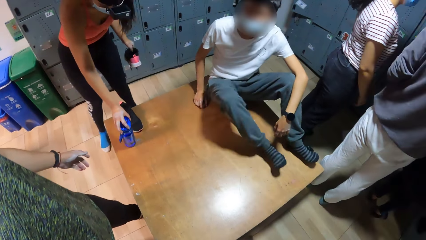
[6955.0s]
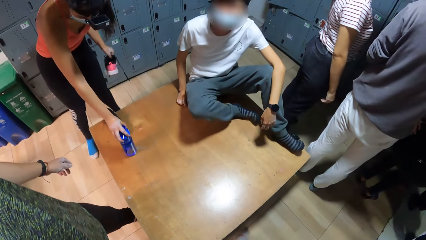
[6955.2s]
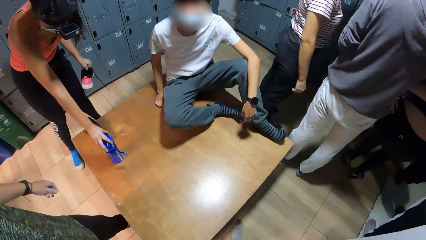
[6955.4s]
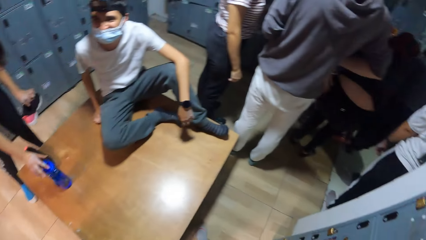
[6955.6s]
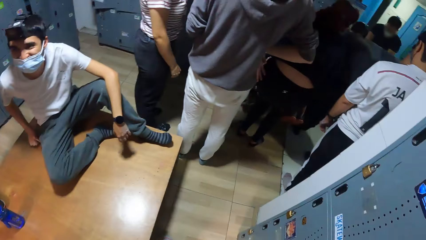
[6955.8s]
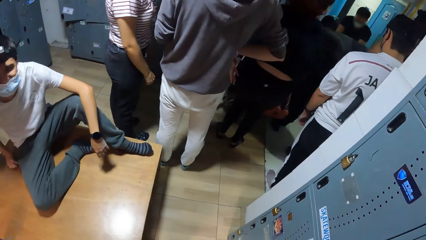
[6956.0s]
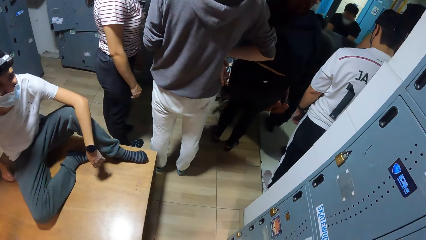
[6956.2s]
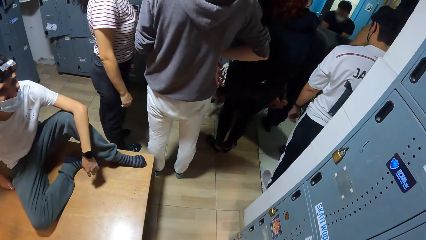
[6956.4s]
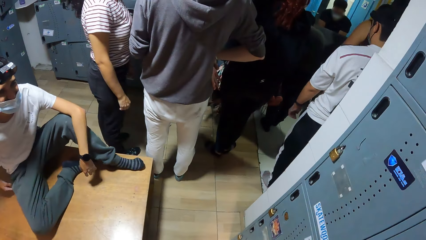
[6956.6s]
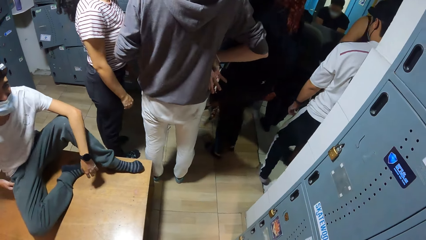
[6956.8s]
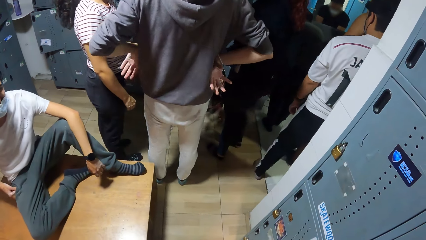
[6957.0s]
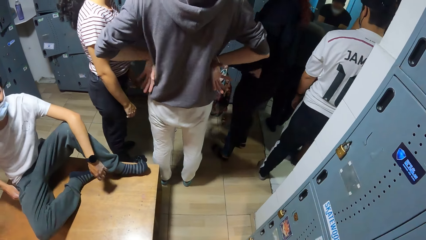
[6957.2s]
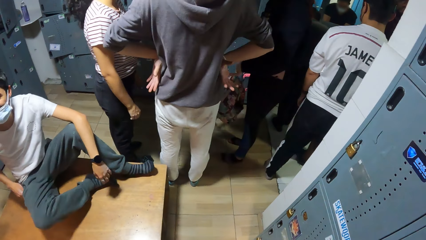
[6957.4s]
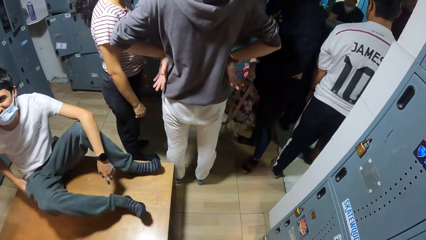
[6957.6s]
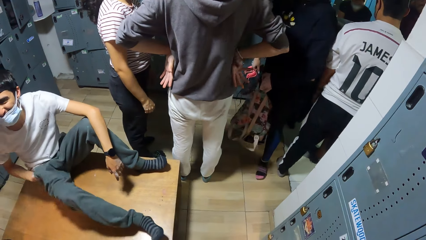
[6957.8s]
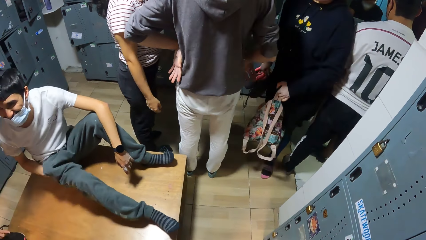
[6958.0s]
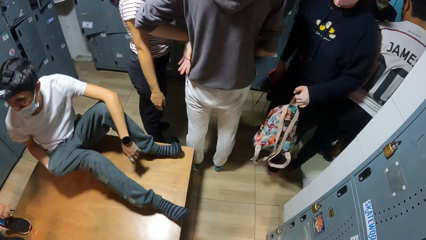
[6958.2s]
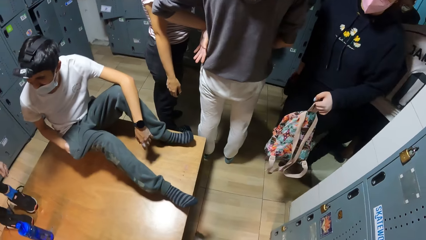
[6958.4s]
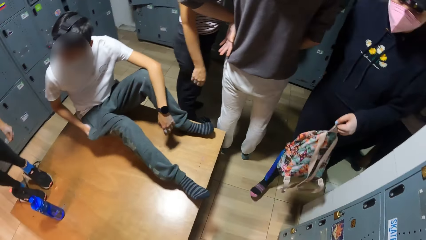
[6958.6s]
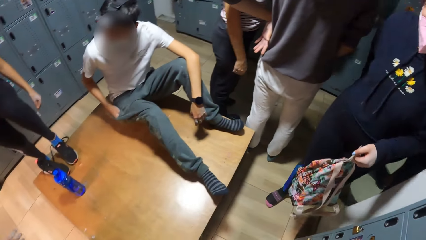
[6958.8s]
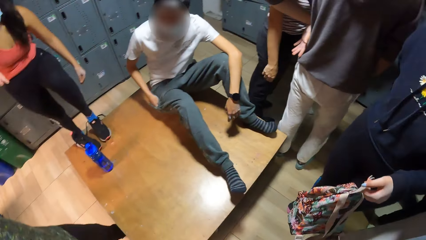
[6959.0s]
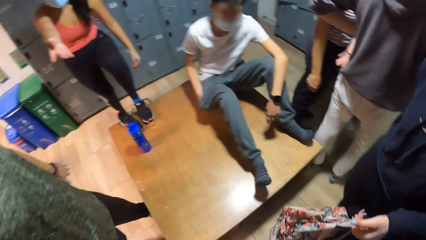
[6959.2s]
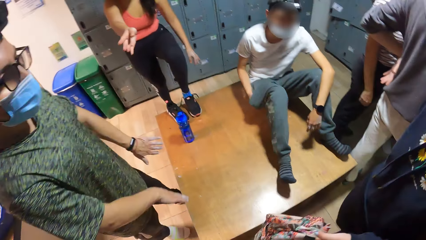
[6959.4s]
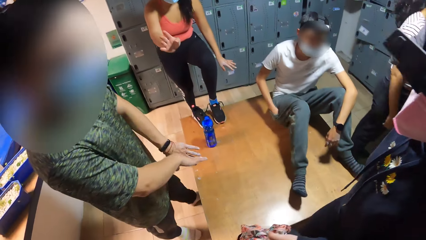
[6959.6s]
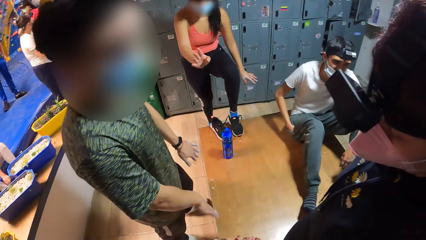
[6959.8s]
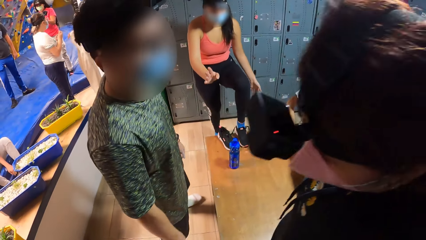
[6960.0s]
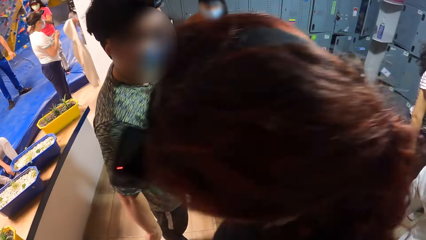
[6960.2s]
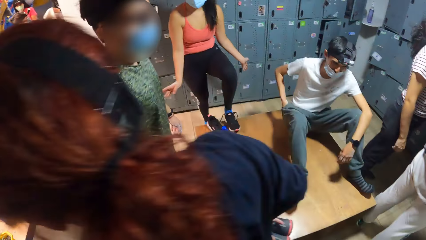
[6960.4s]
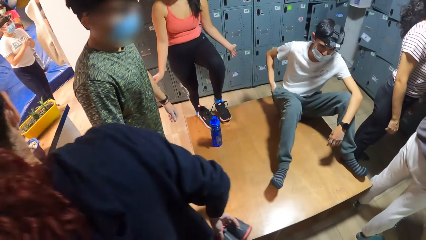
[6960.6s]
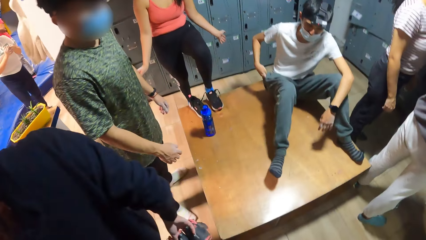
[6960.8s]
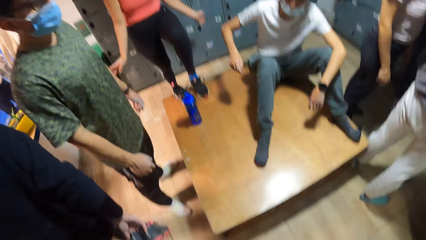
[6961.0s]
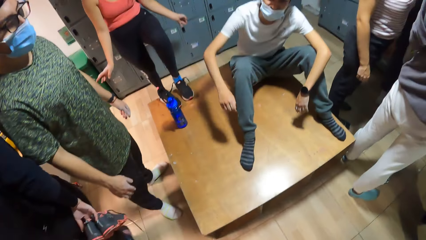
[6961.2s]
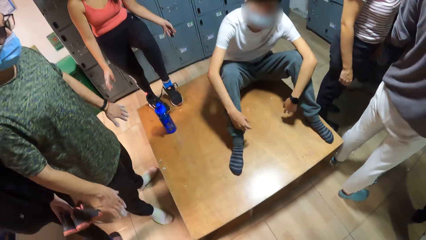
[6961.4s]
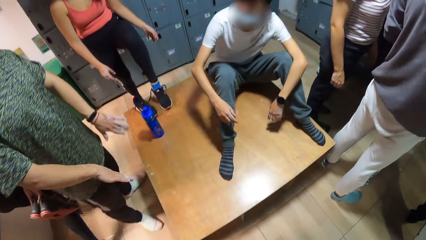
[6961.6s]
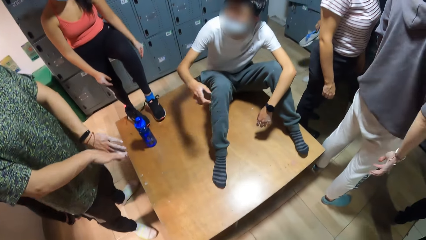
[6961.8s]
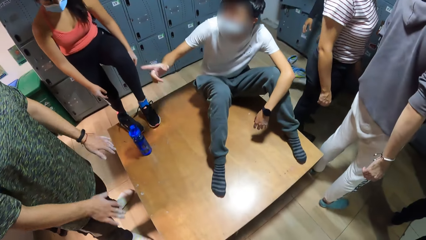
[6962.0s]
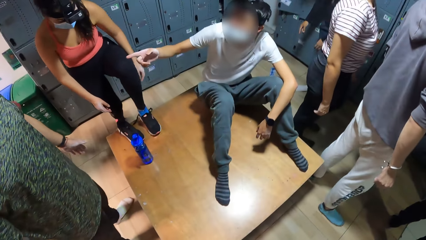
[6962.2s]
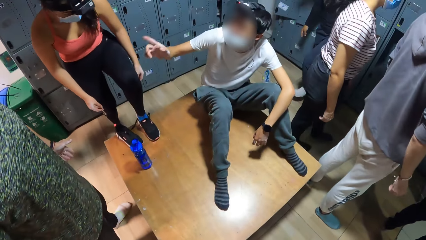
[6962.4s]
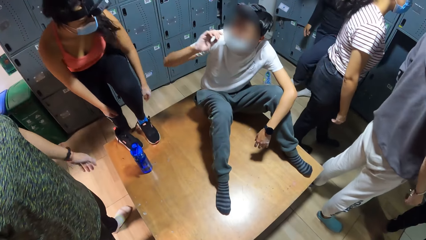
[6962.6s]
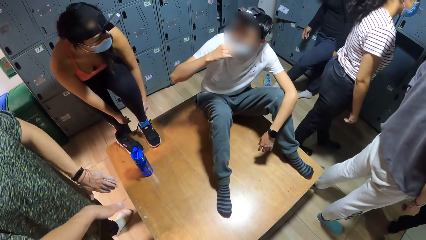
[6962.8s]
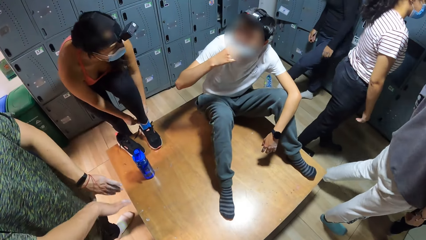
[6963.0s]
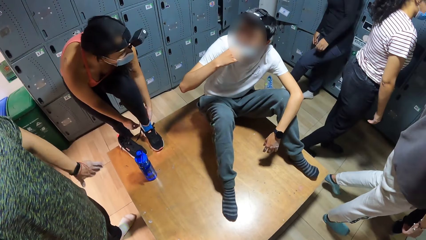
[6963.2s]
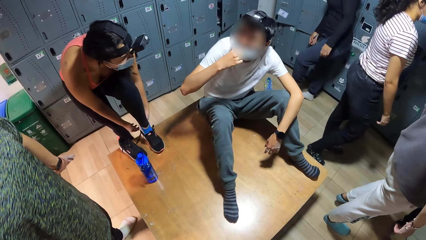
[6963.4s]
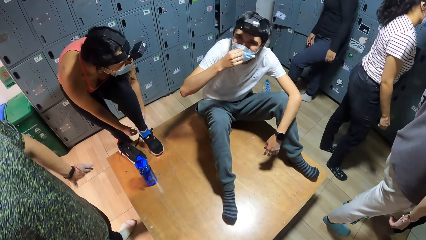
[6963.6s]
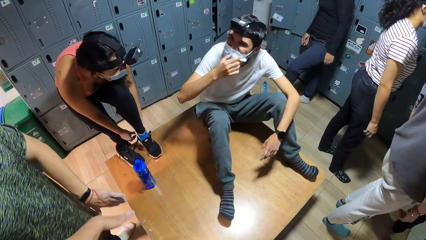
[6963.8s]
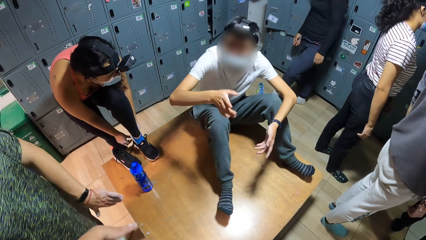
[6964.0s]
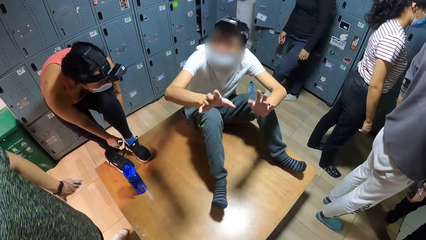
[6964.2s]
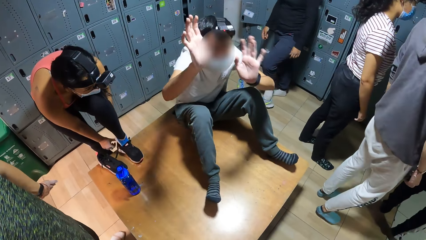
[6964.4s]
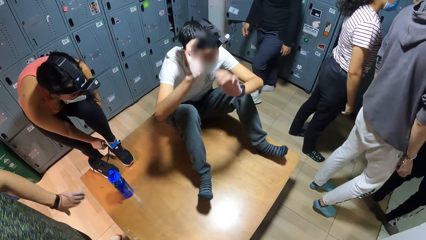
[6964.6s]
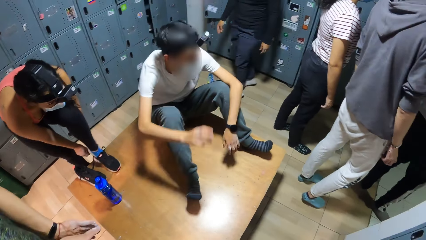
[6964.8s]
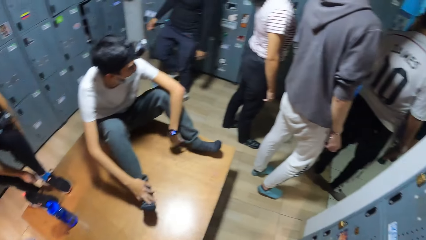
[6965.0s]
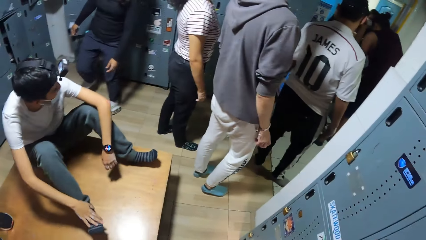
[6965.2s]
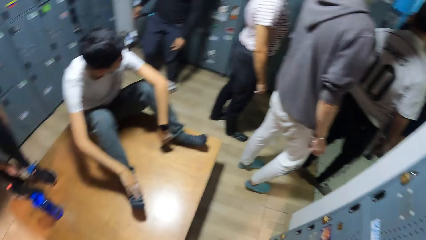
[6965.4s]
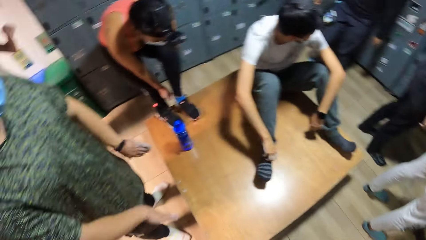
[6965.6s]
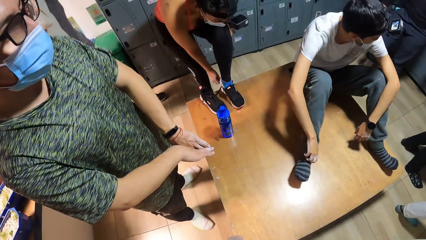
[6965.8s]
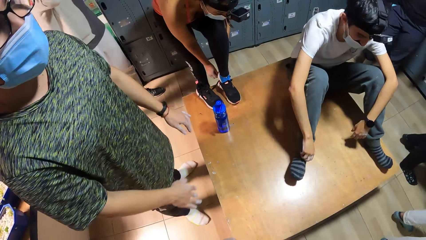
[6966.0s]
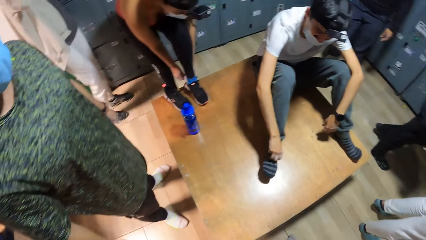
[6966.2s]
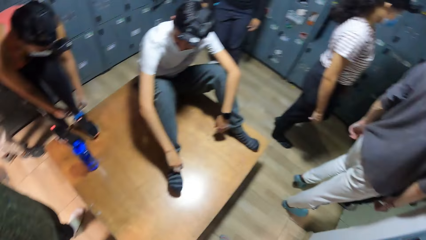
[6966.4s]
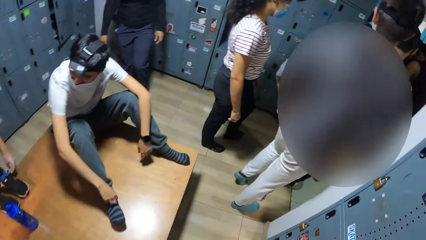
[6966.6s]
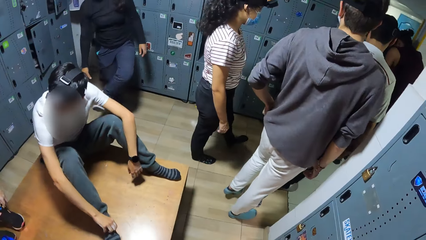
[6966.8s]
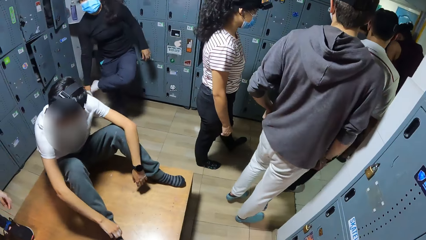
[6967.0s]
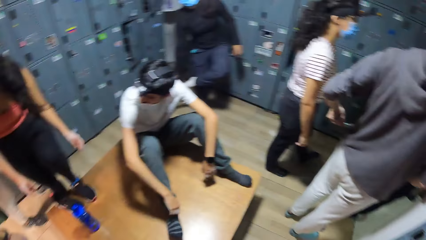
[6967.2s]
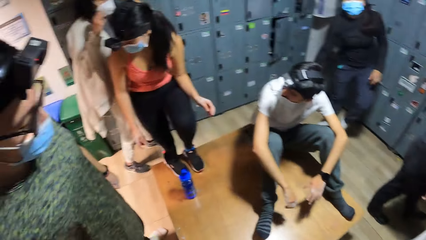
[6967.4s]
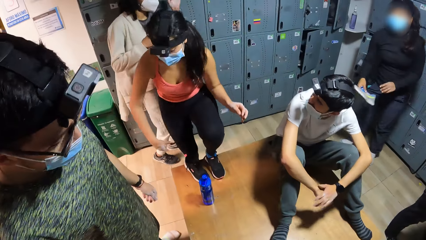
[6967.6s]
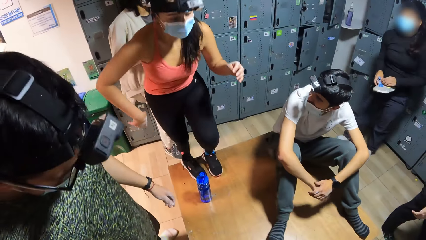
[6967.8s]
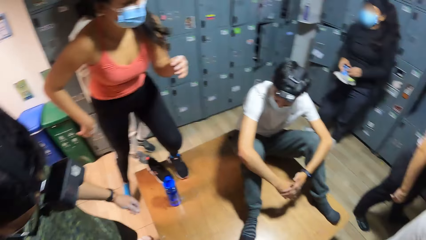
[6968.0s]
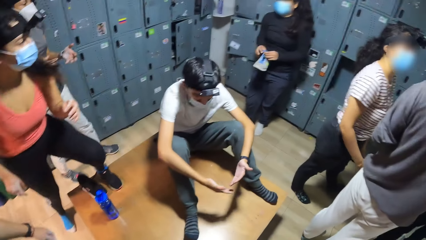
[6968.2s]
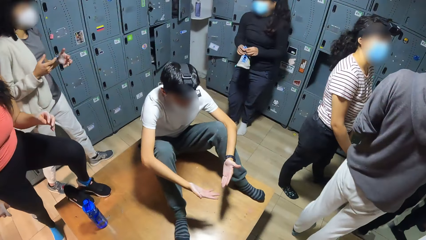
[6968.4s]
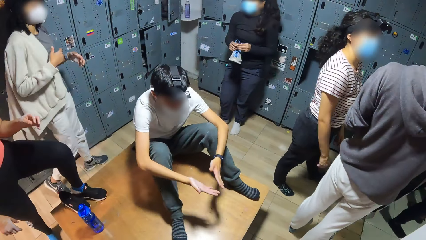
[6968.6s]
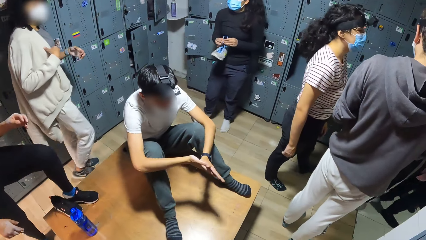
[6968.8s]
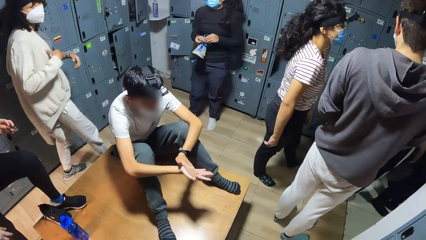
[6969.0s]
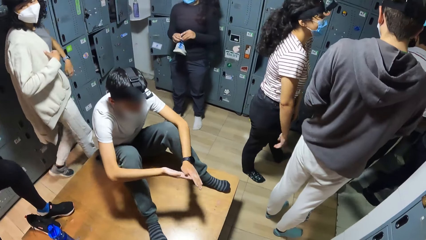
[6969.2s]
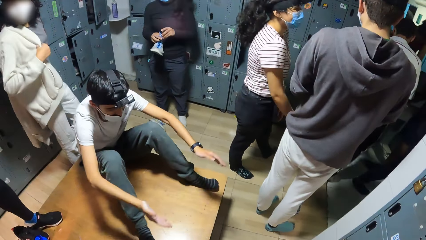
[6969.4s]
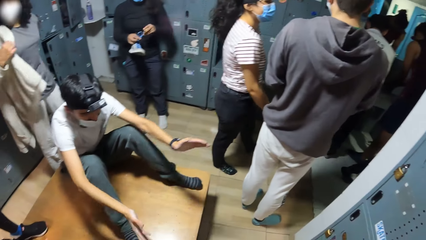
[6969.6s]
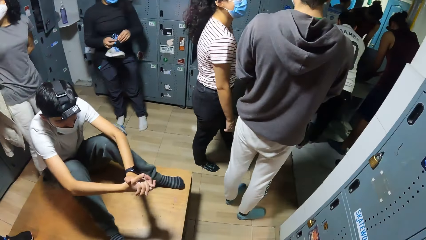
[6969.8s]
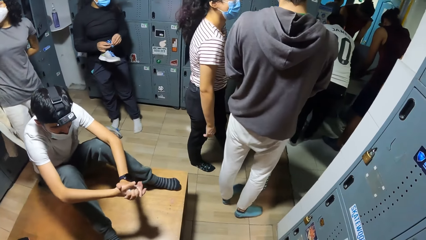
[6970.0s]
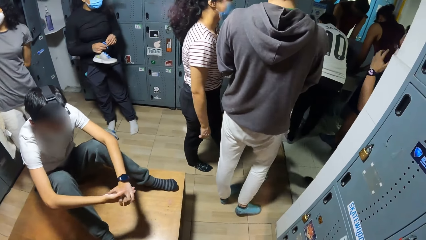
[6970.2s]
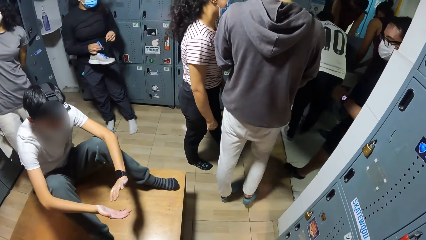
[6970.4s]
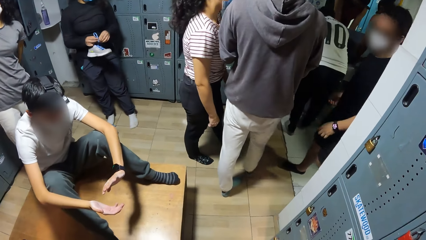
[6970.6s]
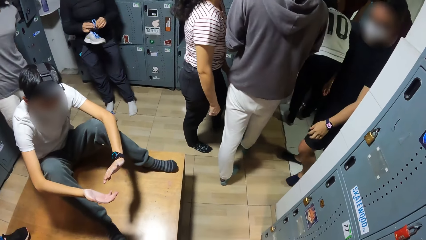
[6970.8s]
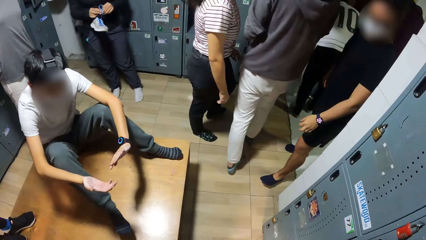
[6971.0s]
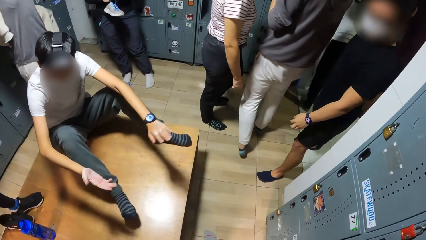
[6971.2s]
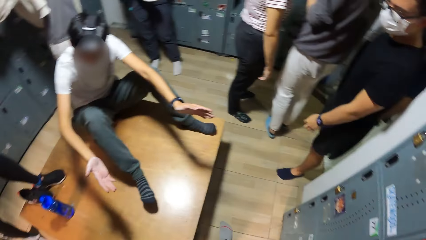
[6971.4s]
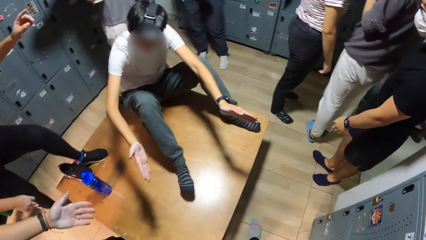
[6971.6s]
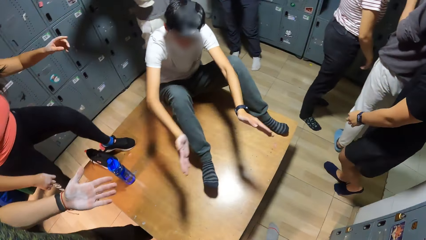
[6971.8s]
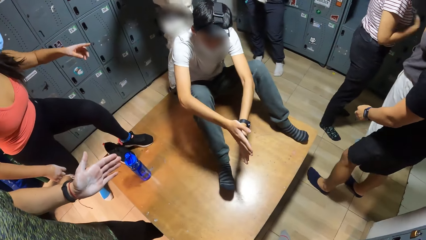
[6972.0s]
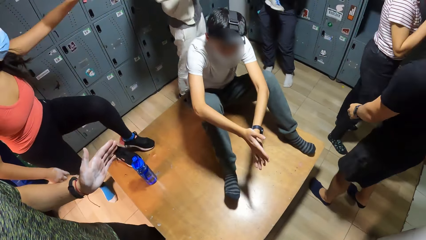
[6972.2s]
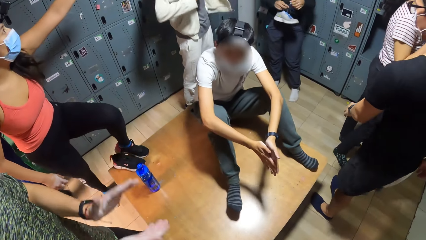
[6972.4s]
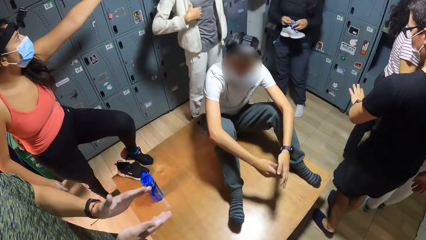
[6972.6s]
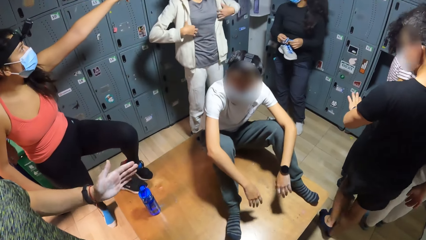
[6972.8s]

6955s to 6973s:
The woman adjusts the water flask on the table with her right hand. A man puts his hand in the pocket. Another man walks around. The woman wears the left shoe on the table. Another woman walks around. The other woman puts on the sweater.
